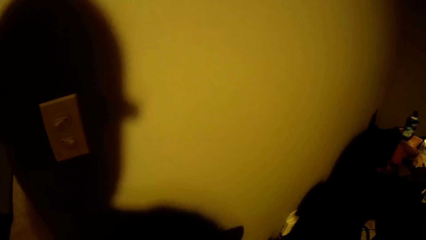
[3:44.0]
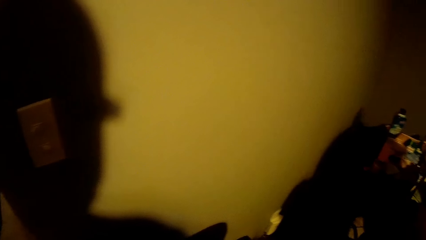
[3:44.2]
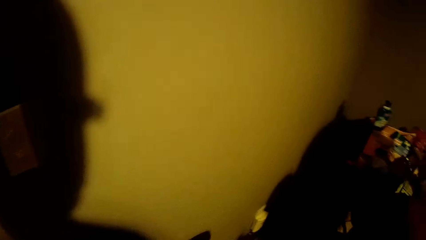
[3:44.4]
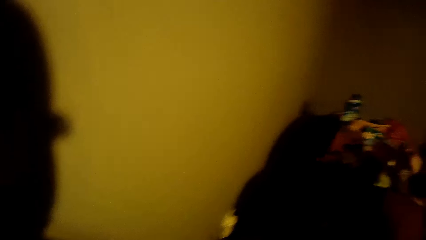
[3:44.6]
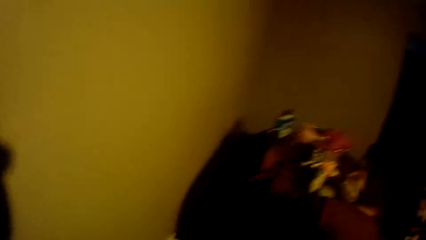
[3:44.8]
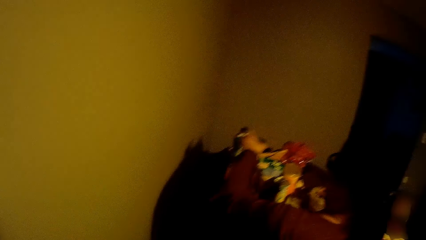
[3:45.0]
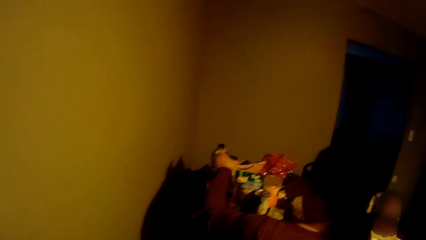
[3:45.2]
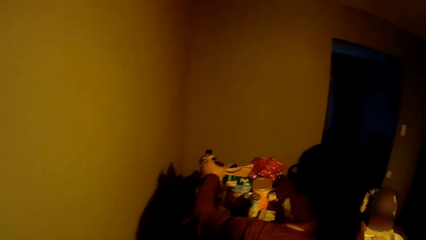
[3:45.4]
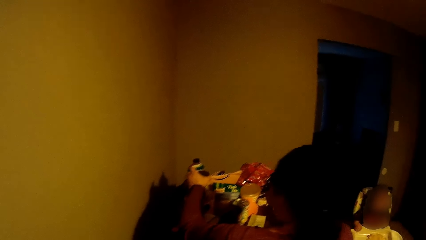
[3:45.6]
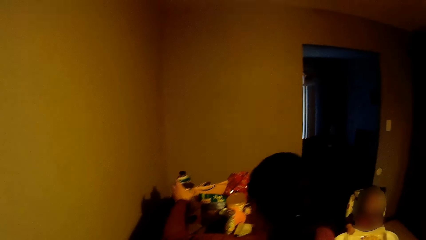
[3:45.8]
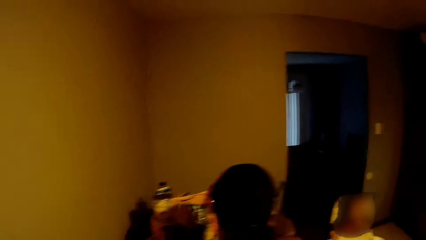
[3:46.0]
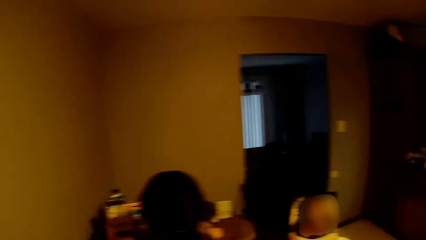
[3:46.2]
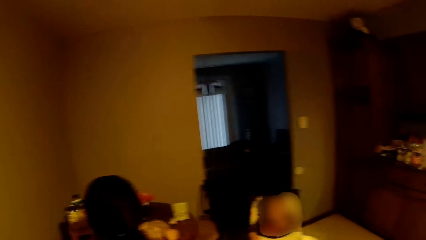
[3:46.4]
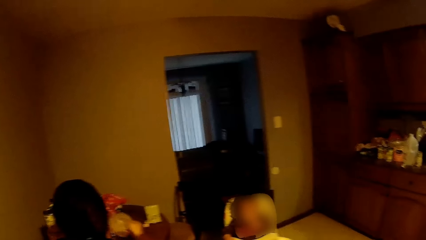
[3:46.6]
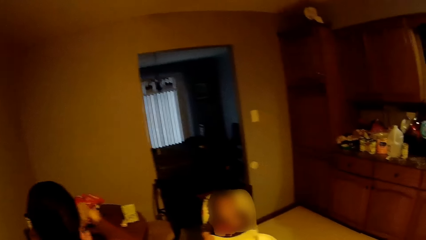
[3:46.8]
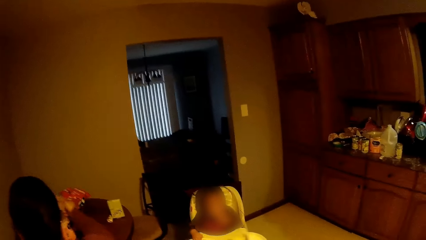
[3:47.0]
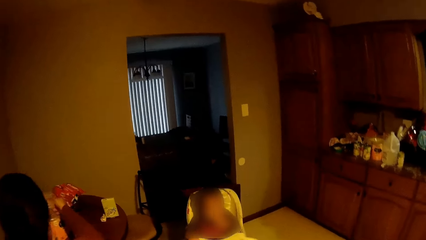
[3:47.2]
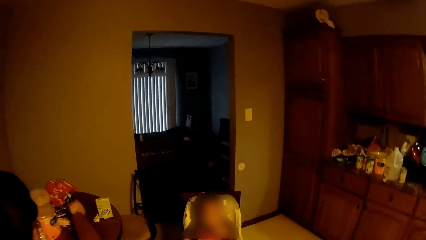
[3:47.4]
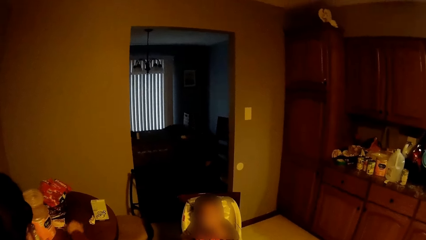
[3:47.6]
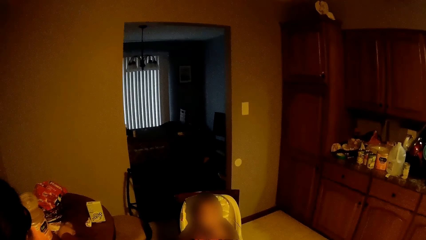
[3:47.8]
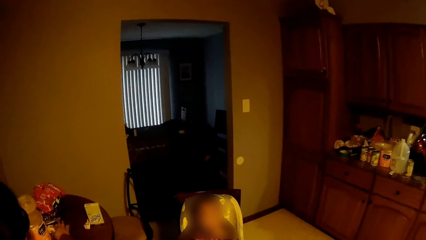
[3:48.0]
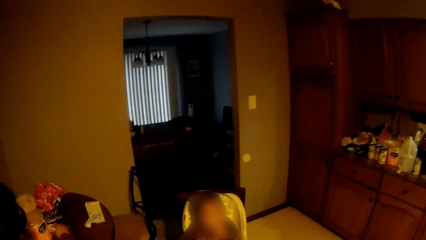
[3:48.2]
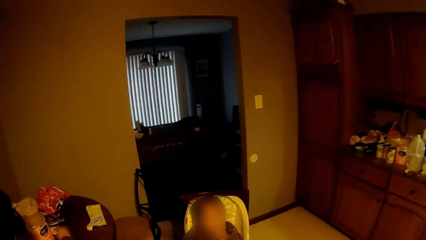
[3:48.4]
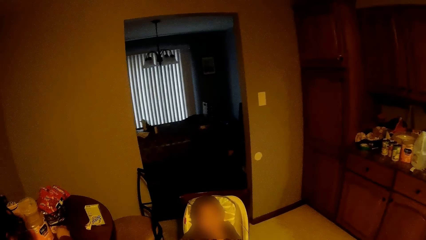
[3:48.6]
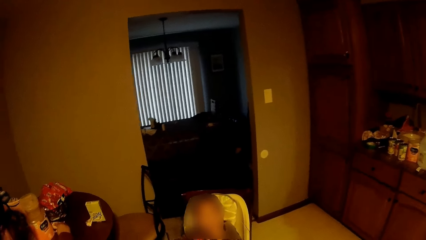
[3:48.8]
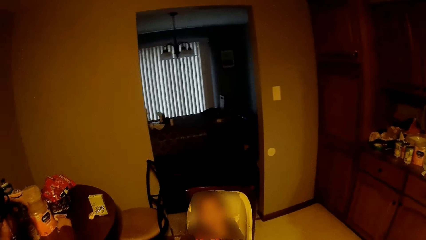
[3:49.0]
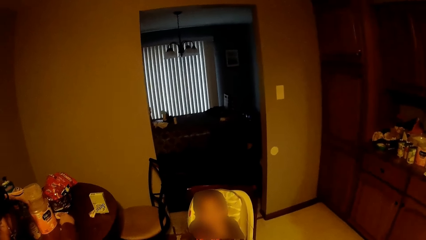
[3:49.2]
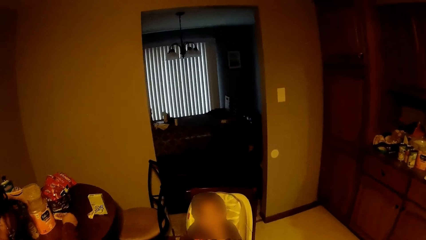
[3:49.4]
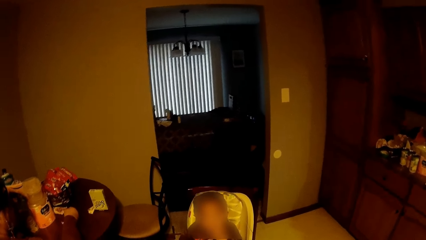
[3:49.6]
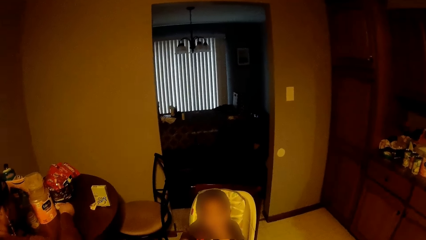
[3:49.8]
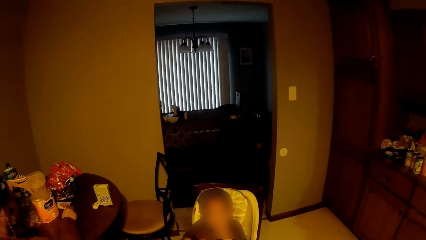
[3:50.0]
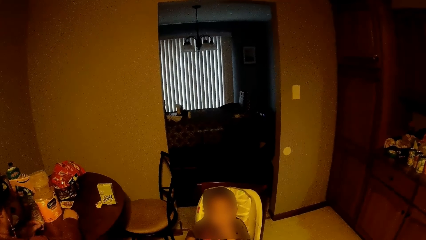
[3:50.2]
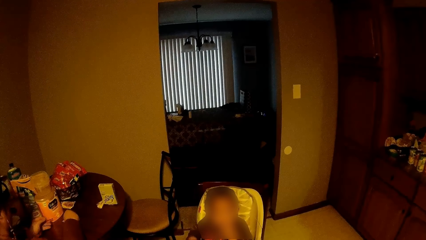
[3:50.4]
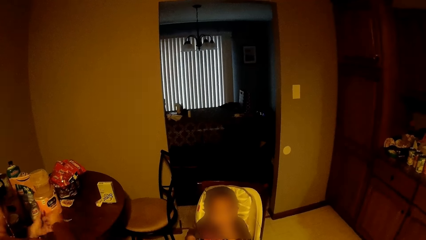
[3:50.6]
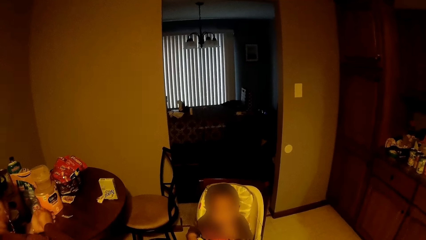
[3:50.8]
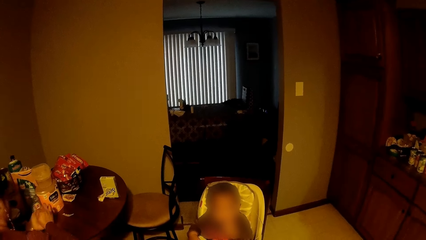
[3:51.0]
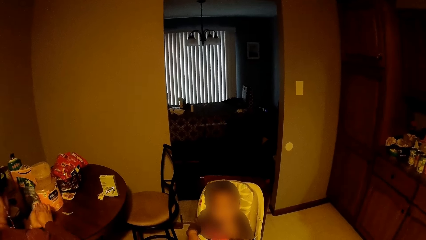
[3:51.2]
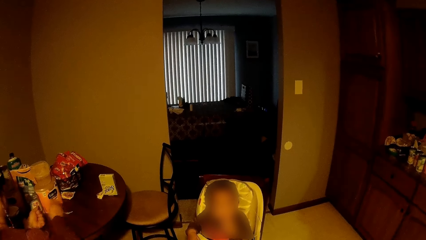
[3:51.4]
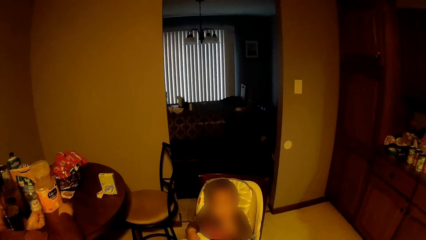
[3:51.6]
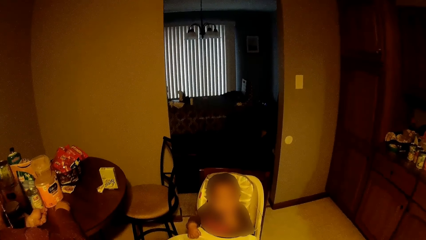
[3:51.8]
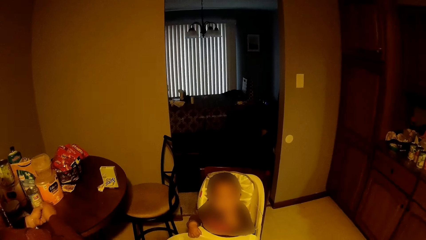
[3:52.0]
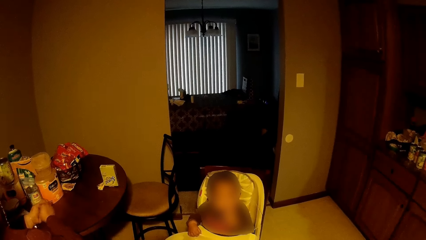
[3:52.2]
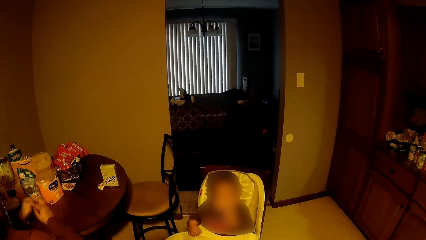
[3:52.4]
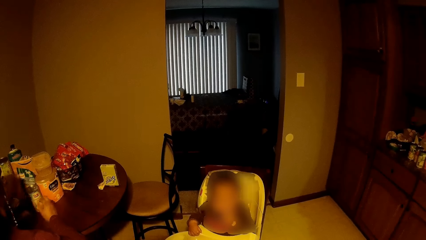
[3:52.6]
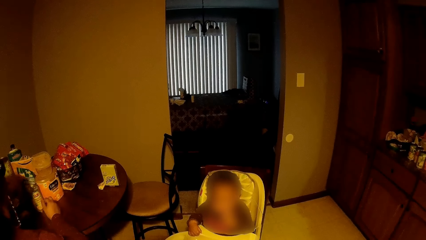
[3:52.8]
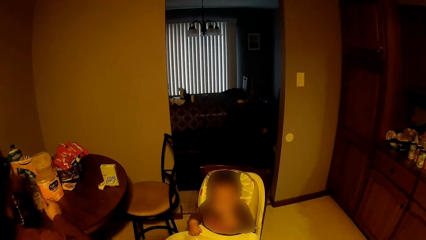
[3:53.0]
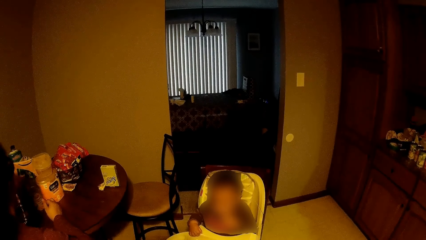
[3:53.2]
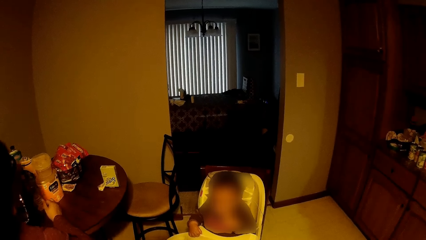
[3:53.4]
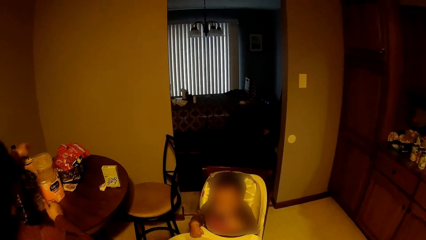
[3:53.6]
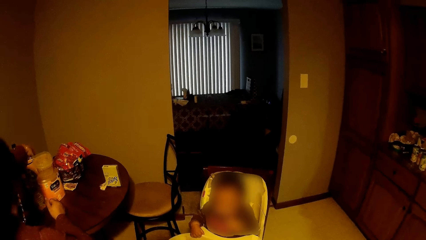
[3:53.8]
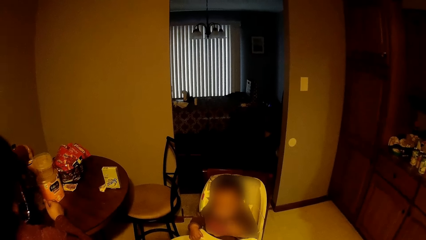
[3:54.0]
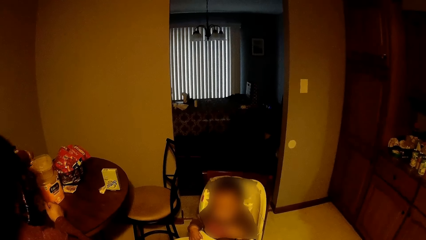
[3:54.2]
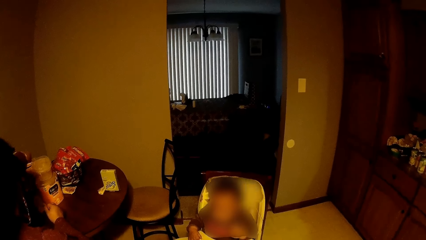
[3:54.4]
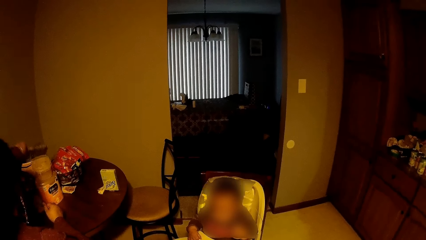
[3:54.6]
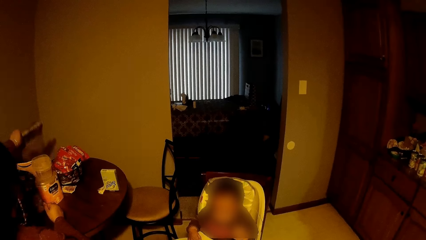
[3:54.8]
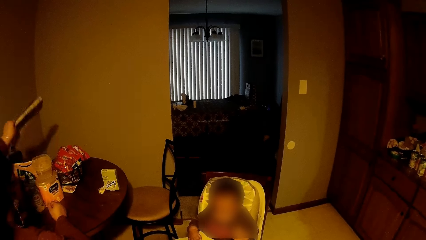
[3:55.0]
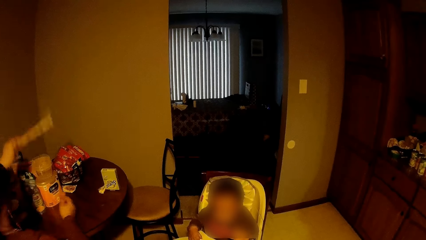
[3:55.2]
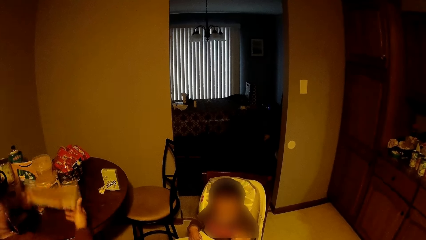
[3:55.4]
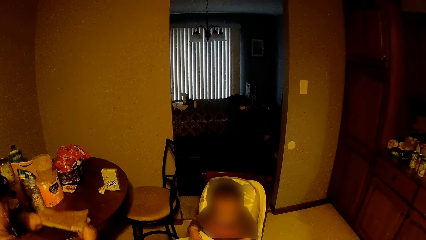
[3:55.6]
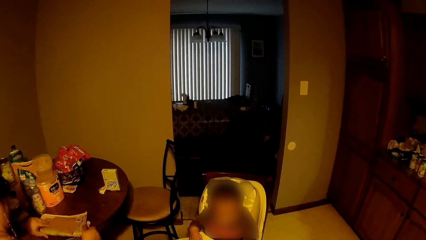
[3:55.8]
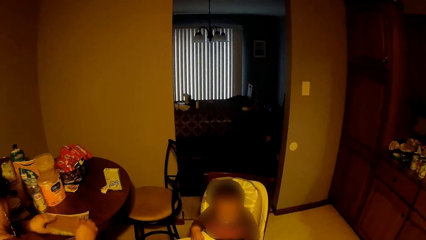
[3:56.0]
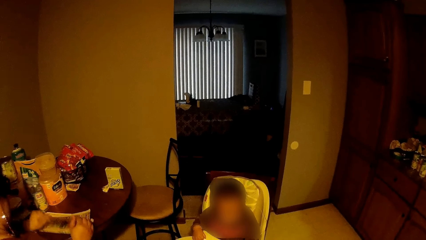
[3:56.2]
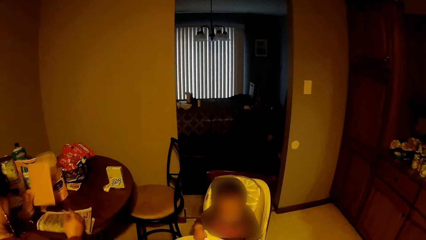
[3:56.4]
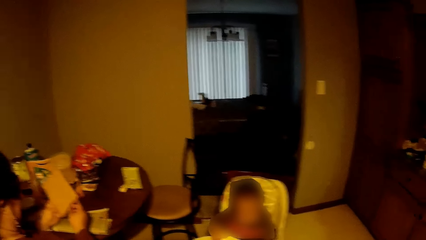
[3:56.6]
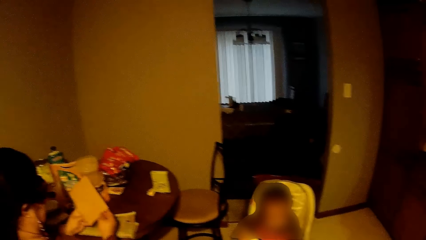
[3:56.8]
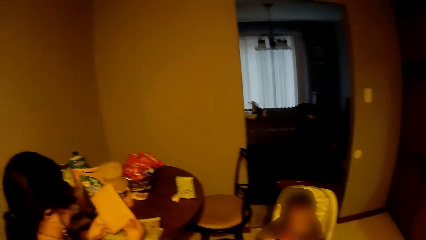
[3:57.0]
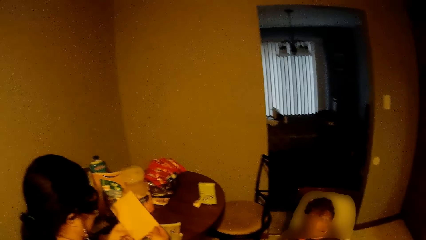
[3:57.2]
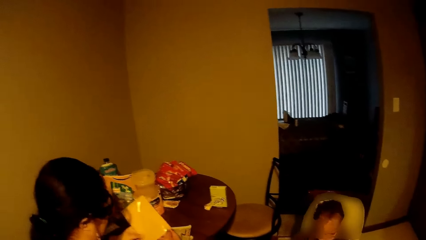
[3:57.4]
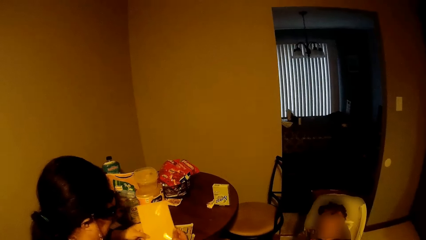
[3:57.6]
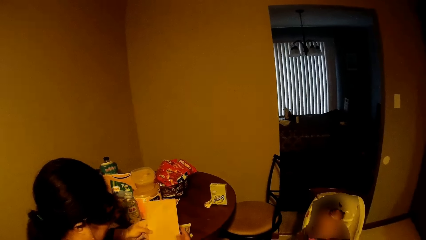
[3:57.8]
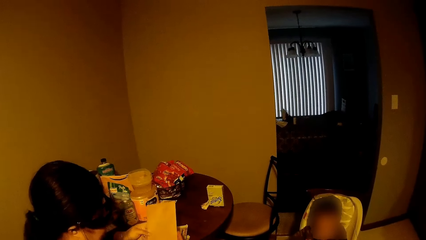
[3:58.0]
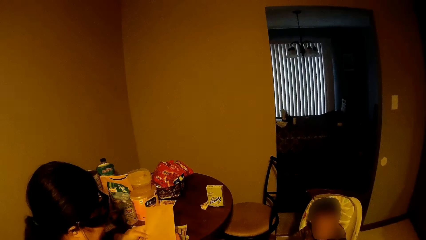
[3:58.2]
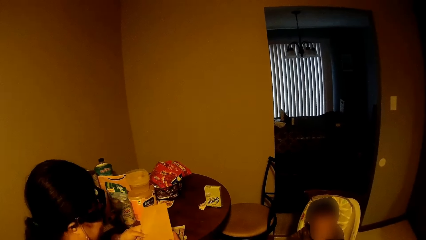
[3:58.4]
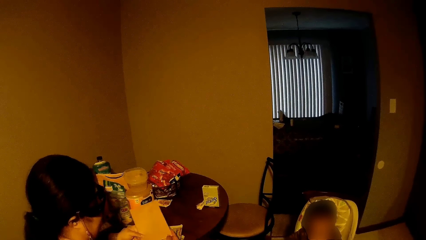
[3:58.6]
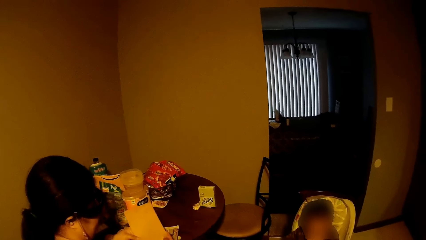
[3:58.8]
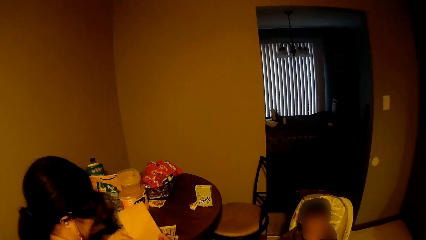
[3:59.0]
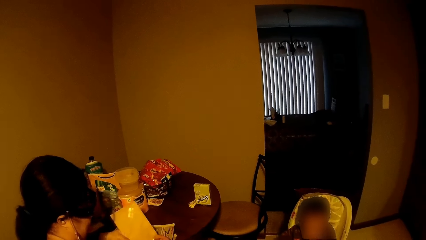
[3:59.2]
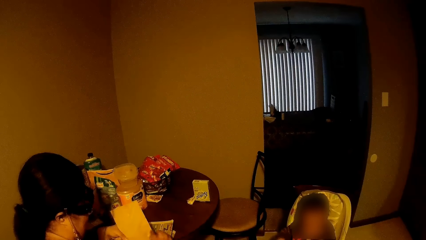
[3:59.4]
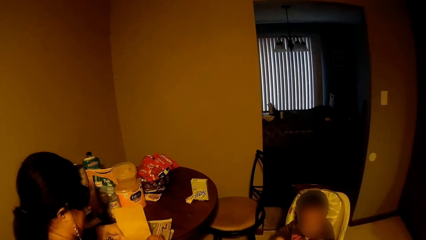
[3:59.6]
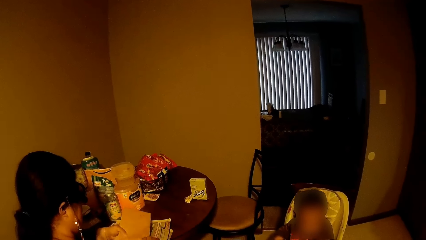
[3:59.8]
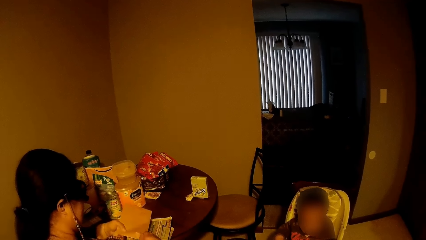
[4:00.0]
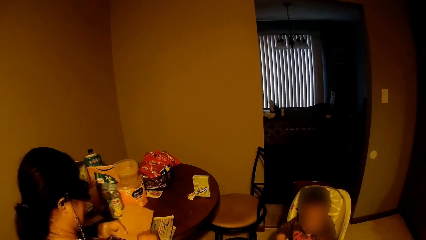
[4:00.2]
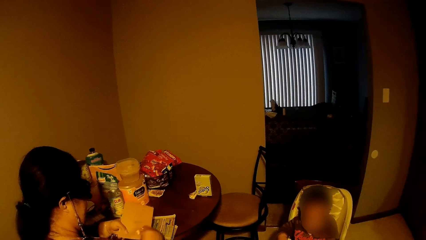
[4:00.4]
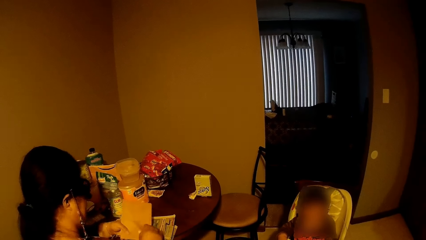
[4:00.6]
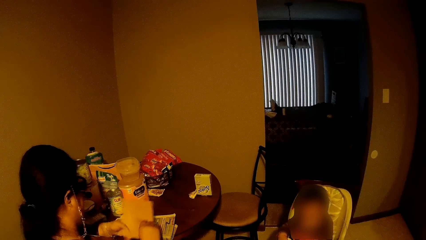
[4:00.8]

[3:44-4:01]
The woman drops a sachet of cereal on a table with her right hand. She places a tin milk on the table with her left hand. She moves a container on the table with her right hand. She picks up a ripped sachet on the table with her right hand. She moves the ripped sachet from her right hand to her left hand. She picks up another ripped sachet on the table with her right hand. She moves the ripped sachet from her right hand to her left hand. She puts the ripped sachet in her hand into the container on the table. She picks up an envelope together with a newspaper behind the container on the table with her left hand. She drops the envelope together with the newspaper on the table with her left hand. She picks up the envelope on the table with her left hand. She opens the envelope in her left hand with her right hand.
